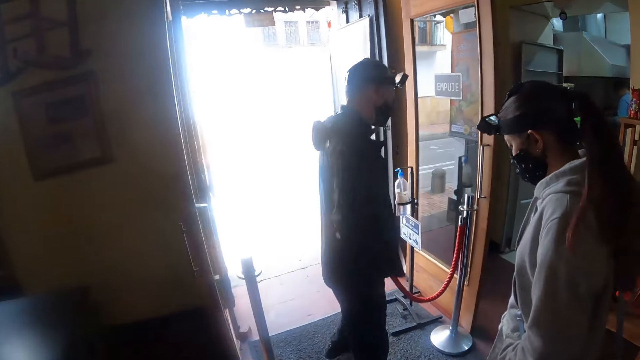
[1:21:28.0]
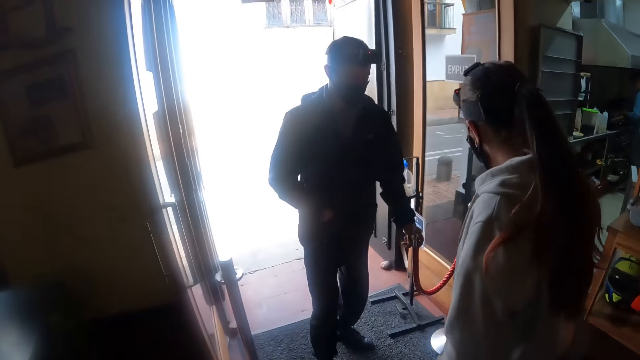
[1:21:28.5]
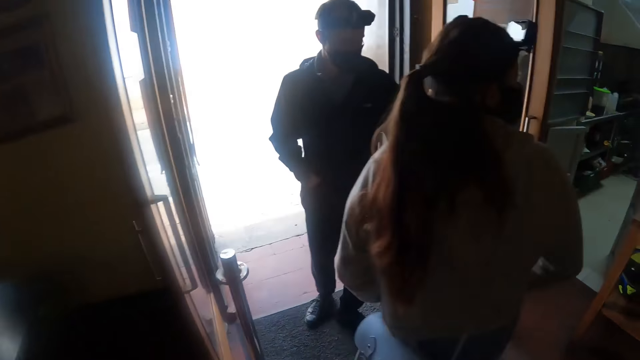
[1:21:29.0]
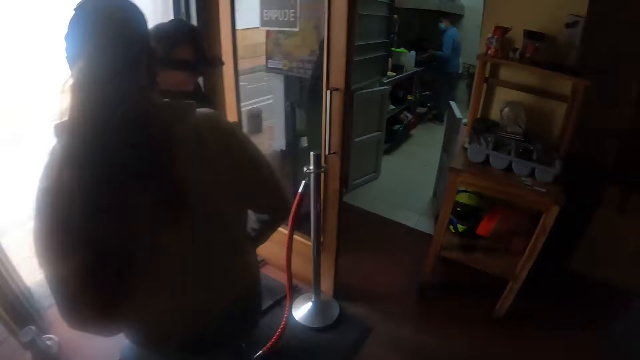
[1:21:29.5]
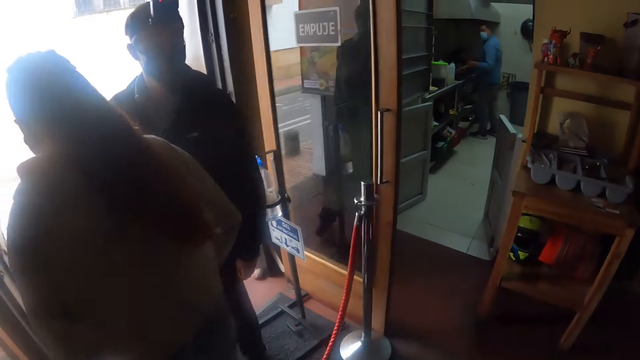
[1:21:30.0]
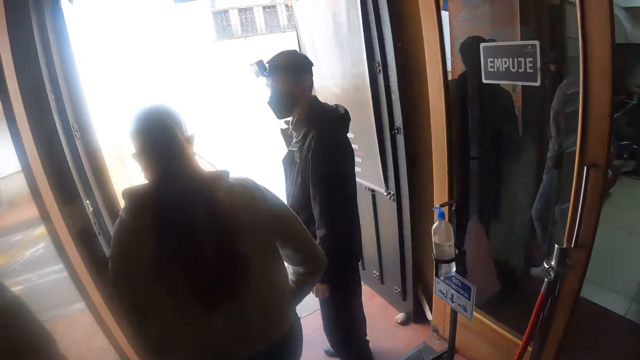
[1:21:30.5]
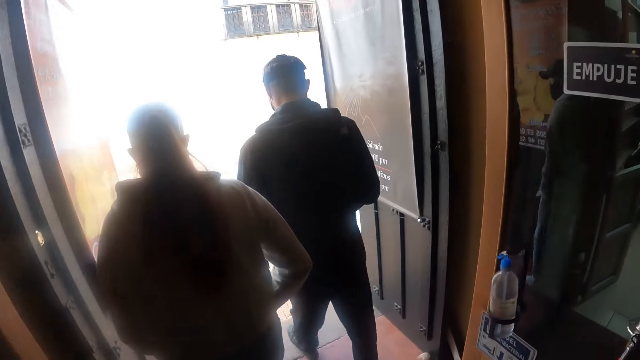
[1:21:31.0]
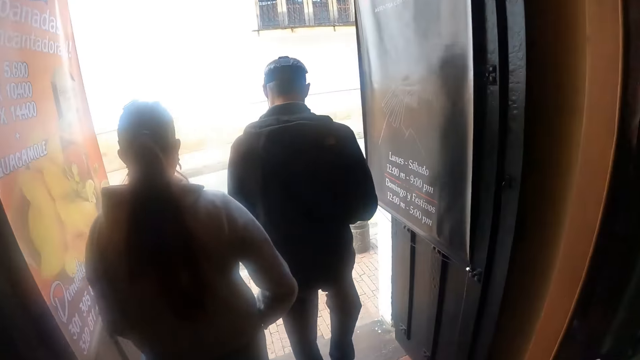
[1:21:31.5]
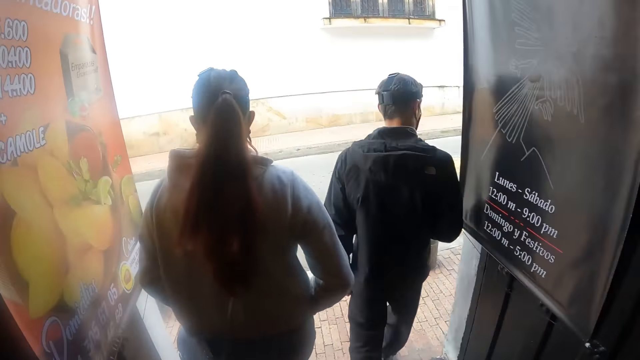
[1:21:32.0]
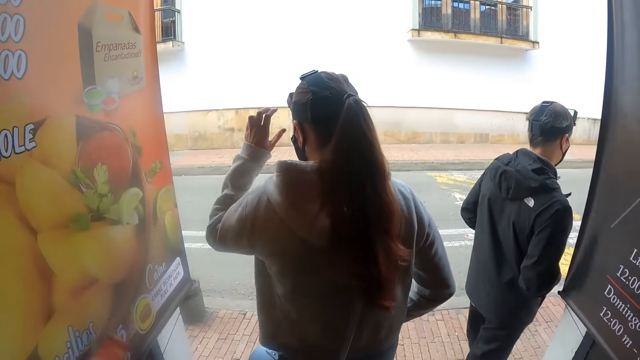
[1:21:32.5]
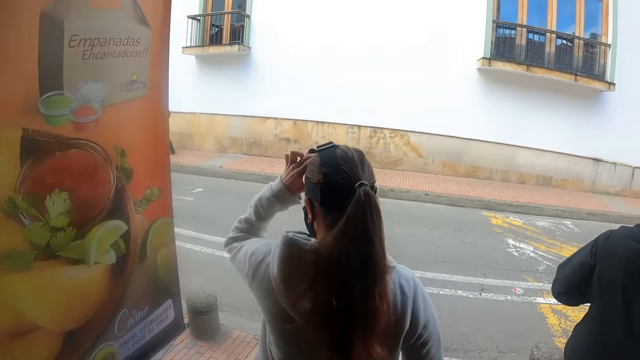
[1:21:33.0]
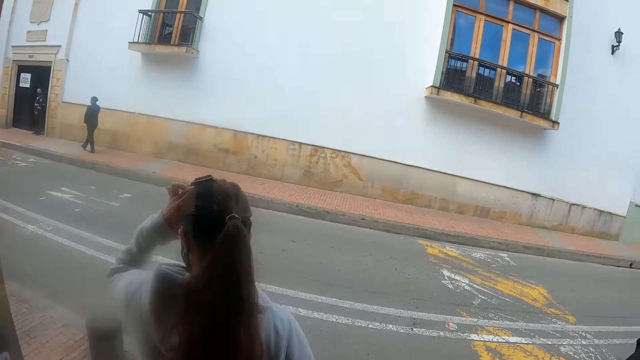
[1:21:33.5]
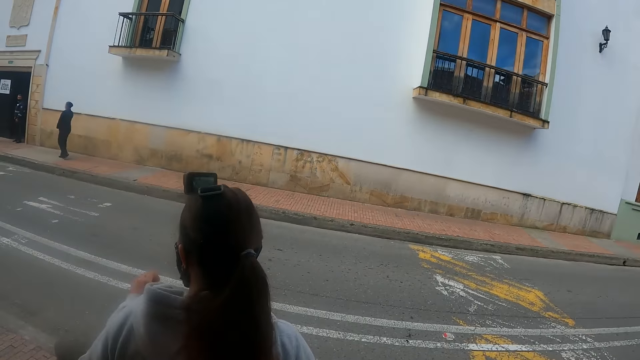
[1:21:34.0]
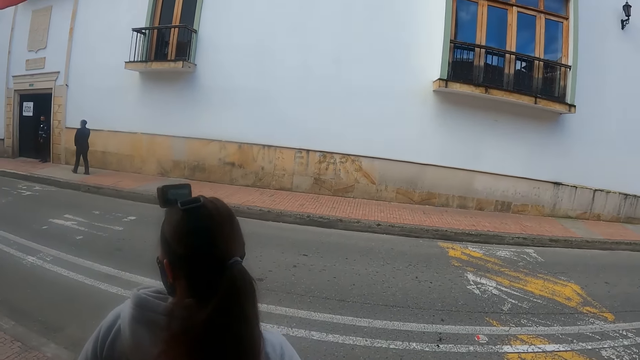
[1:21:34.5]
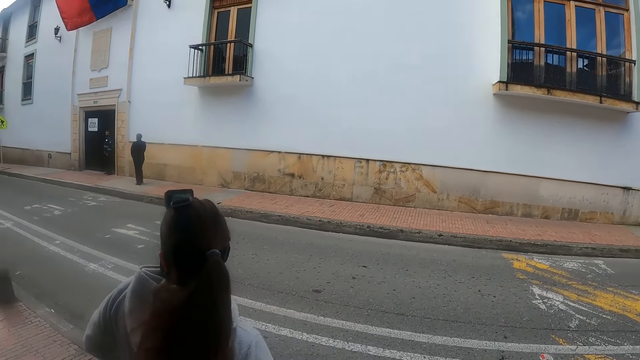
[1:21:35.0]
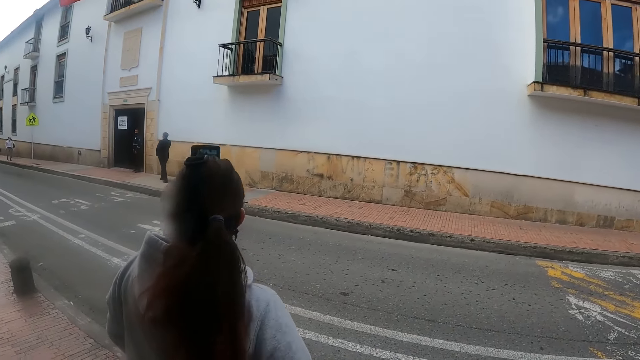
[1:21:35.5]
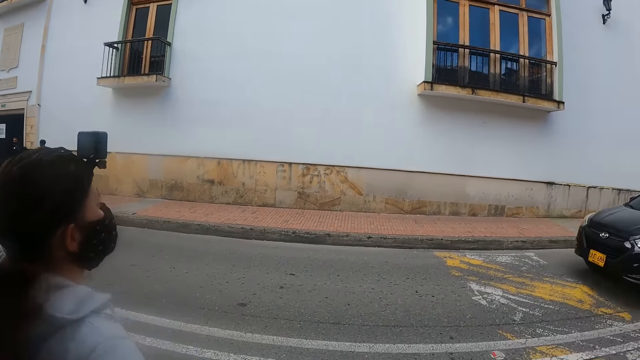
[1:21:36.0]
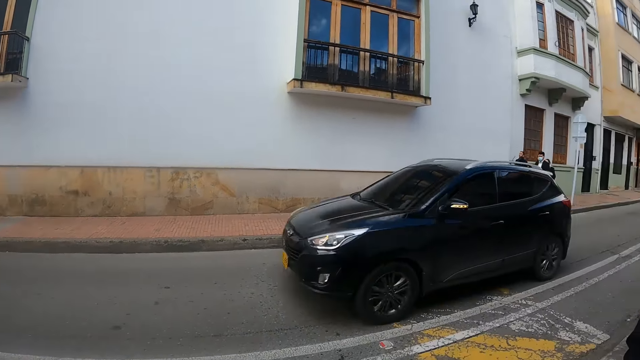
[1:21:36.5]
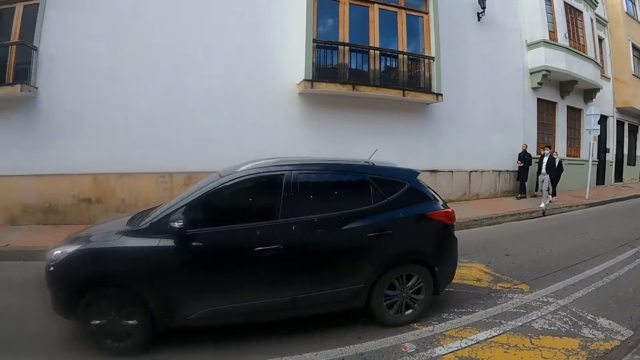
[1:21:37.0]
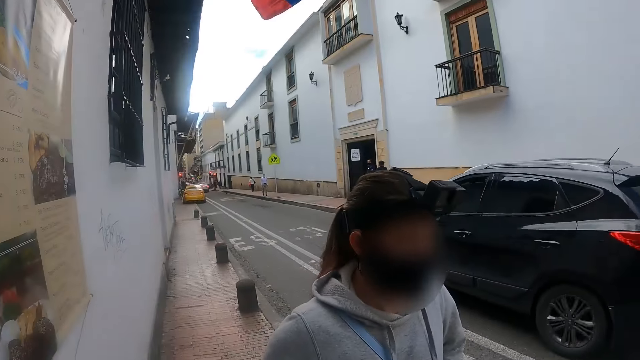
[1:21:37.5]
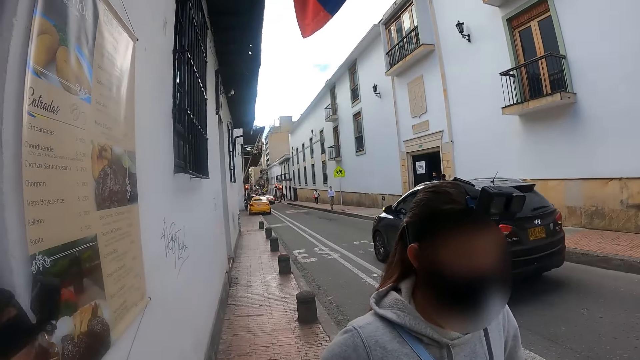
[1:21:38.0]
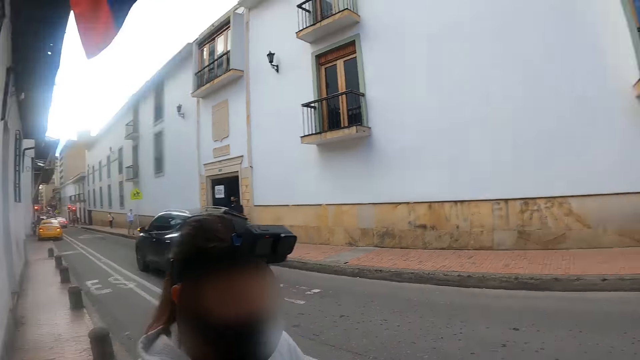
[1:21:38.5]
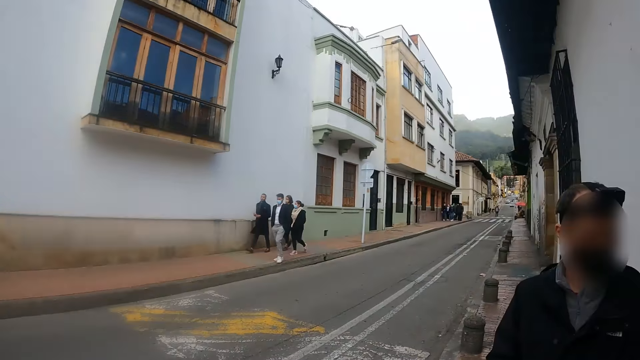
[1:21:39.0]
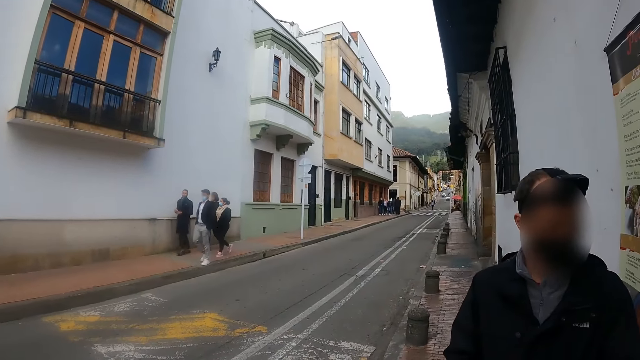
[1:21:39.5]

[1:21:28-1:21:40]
The camera wearer walks in the cafeteria. They walk out of the cafeteria. They look at the road.

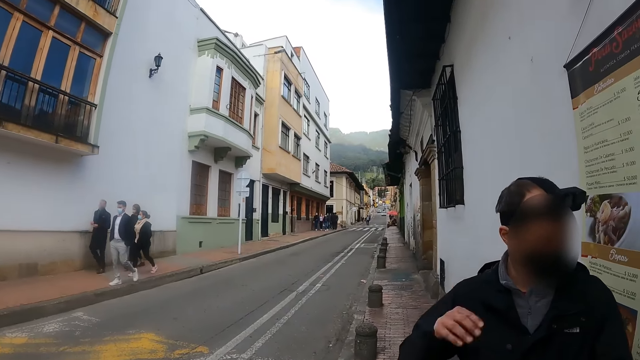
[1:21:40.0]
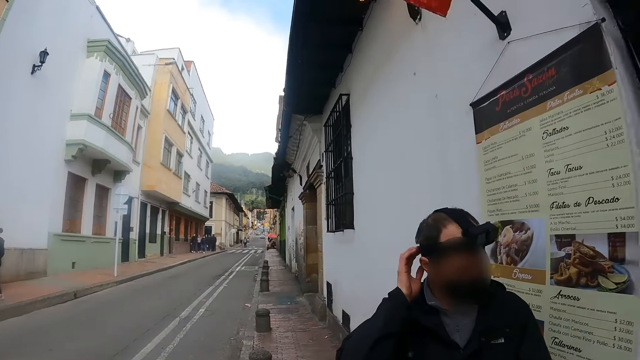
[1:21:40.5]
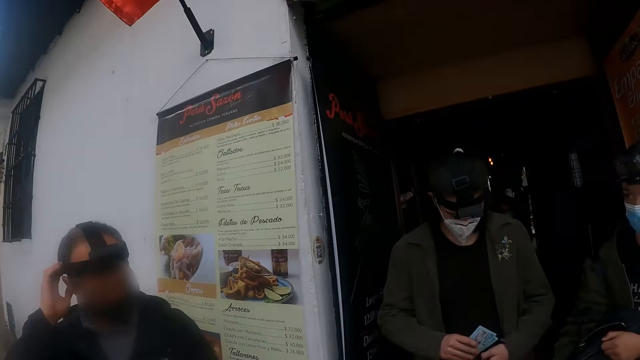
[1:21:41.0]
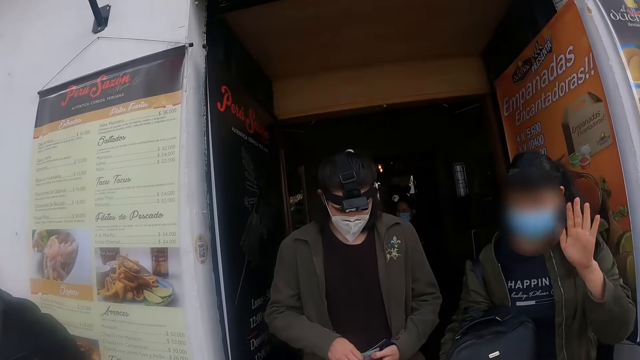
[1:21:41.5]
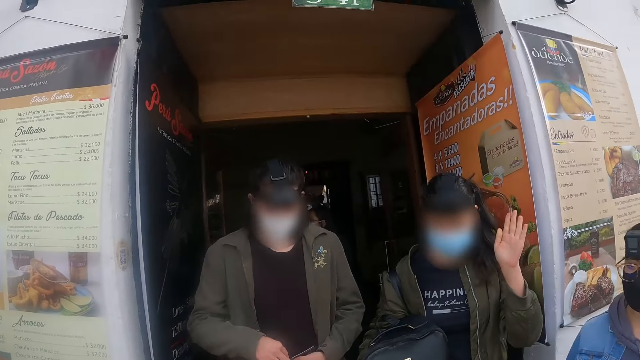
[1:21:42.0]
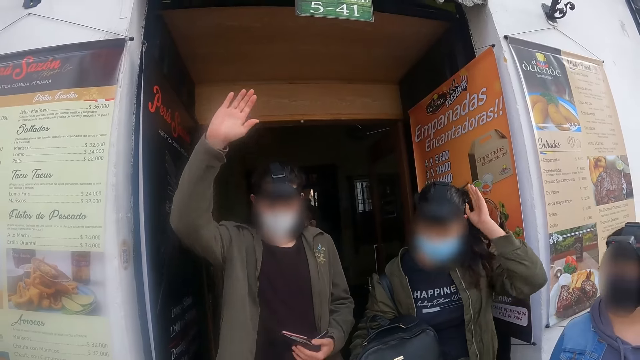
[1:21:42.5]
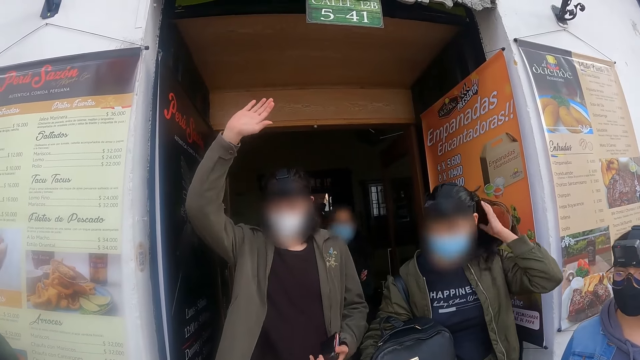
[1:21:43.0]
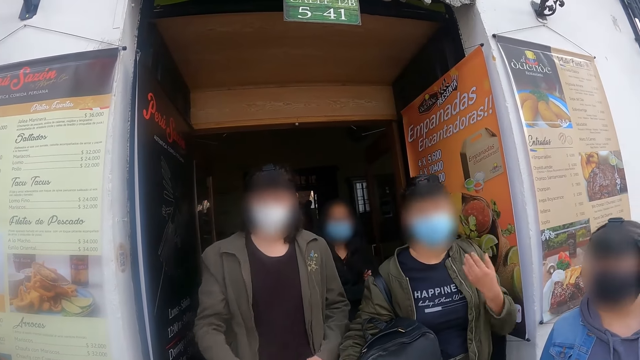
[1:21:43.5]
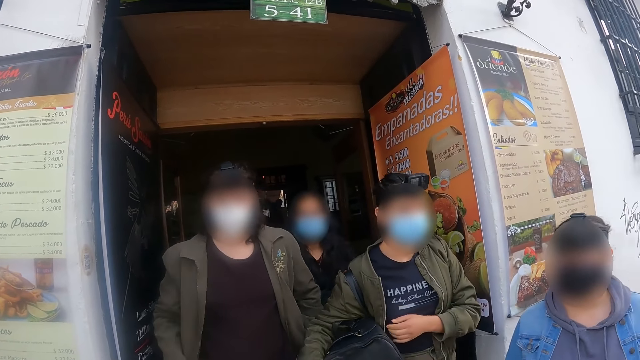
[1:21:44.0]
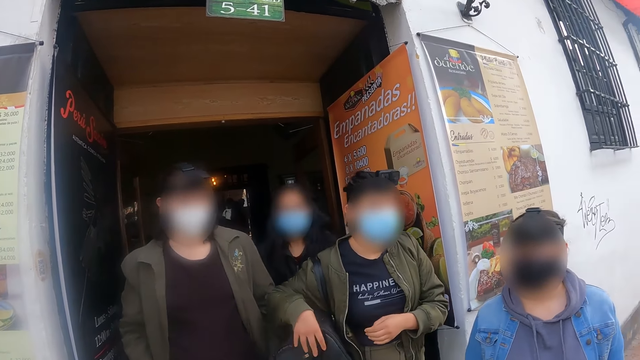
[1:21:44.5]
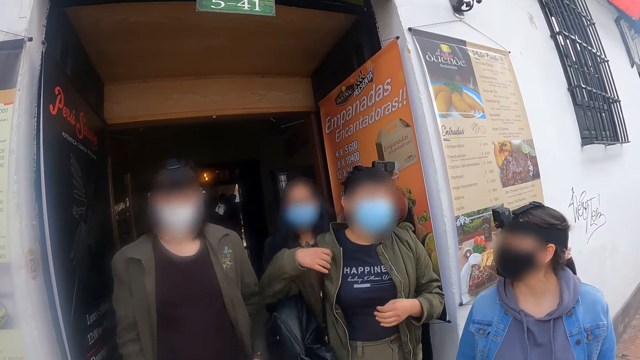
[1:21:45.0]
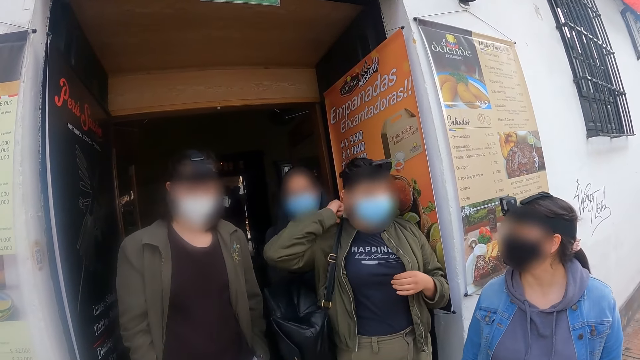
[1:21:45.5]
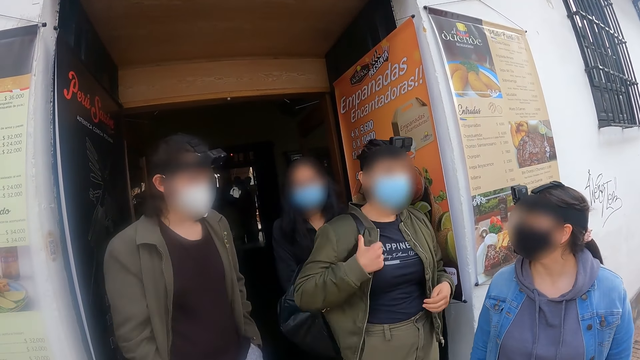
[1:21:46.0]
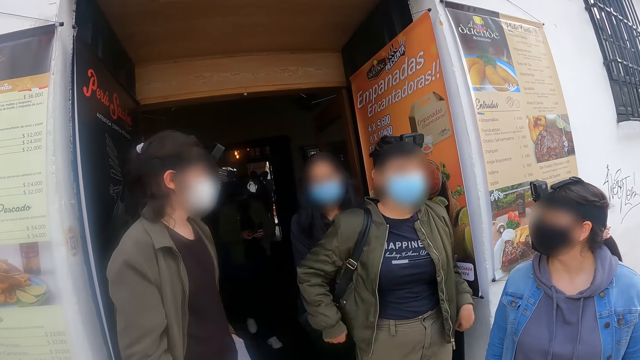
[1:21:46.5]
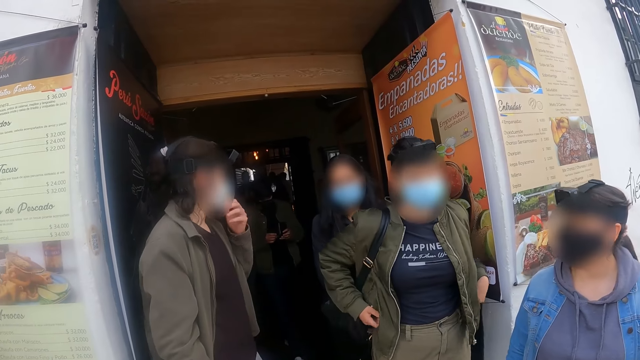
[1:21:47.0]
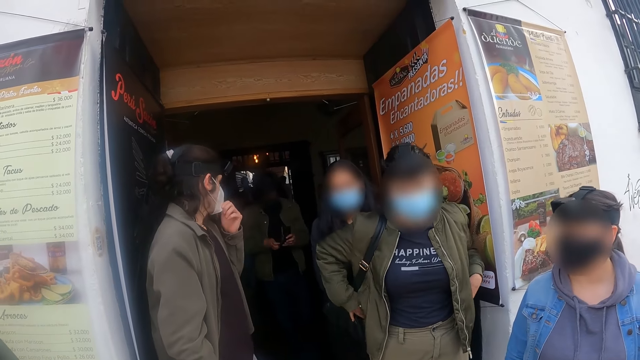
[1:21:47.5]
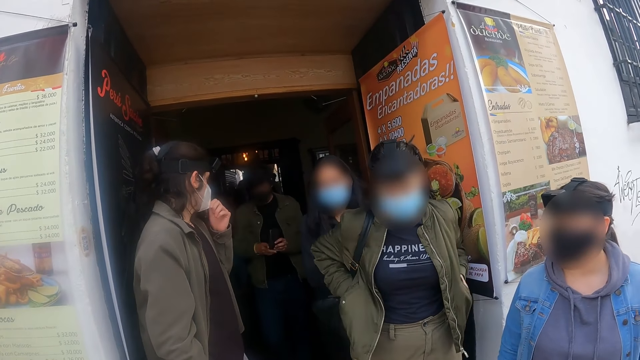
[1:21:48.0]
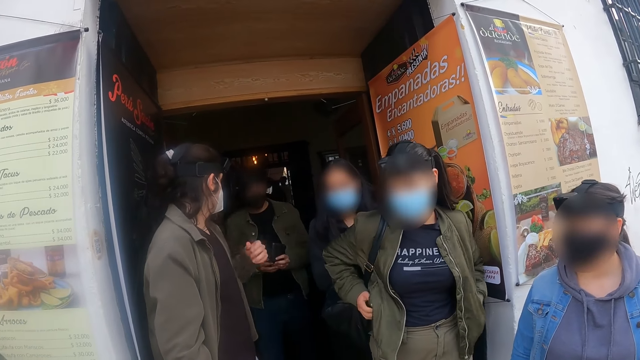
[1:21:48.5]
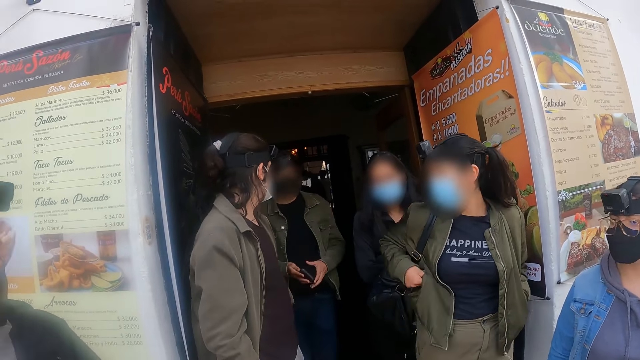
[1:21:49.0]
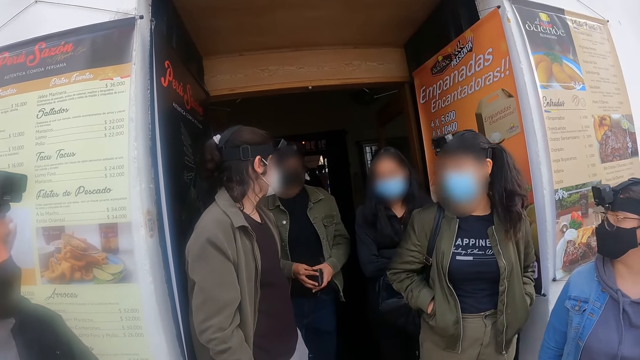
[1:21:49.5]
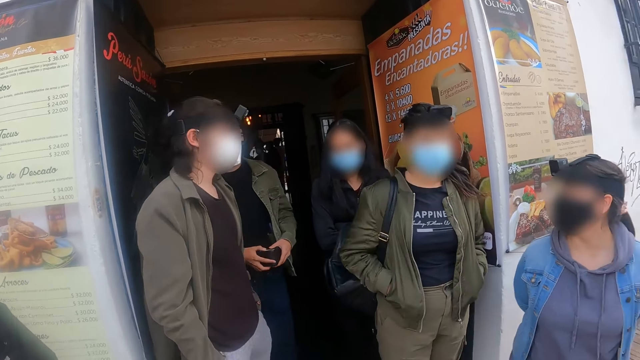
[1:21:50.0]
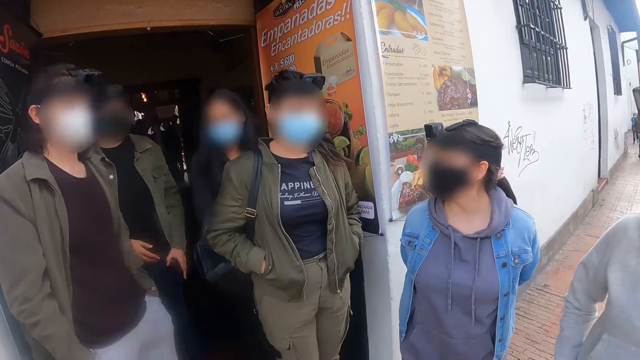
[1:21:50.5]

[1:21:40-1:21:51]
The camera wearer looks at the people. They look around.
